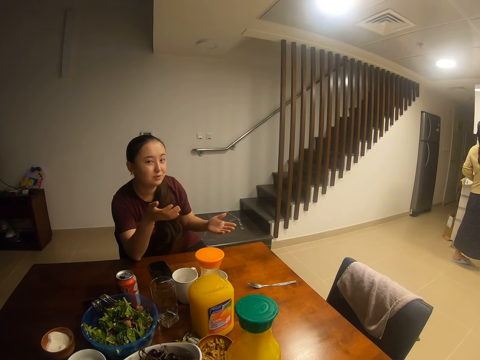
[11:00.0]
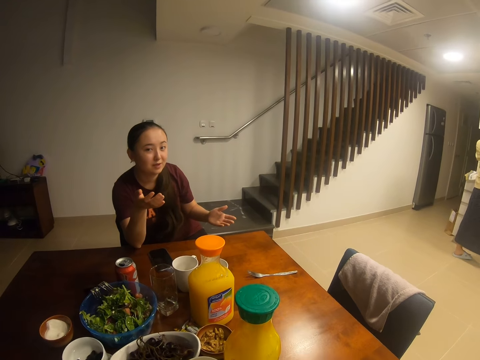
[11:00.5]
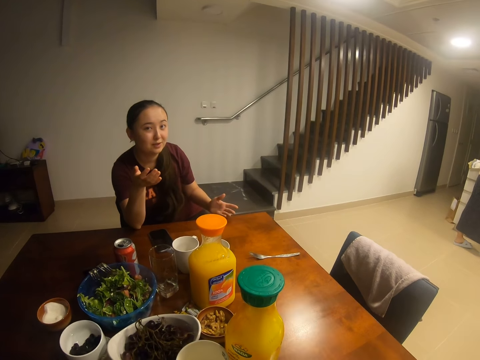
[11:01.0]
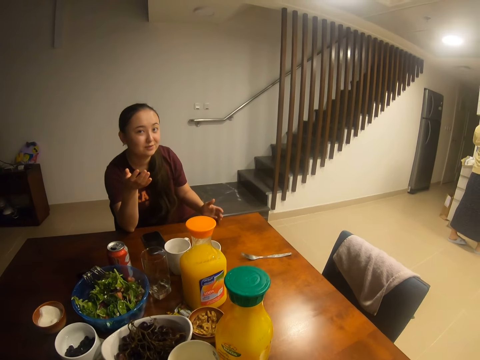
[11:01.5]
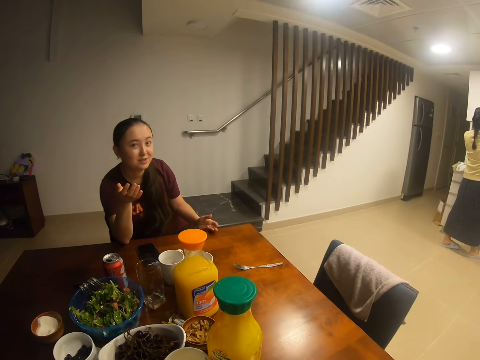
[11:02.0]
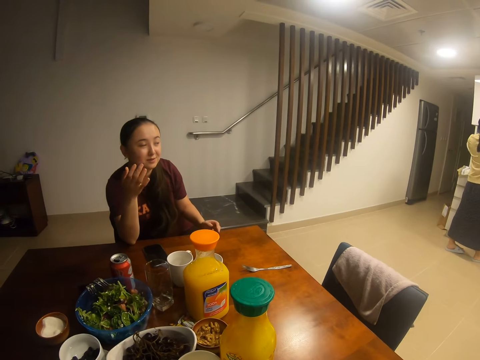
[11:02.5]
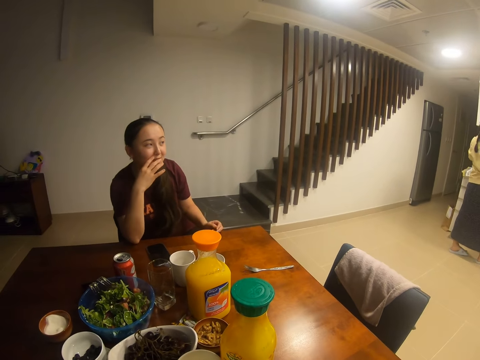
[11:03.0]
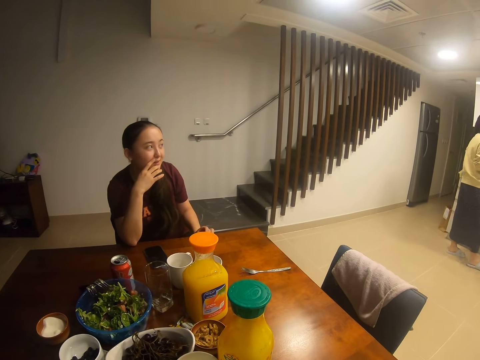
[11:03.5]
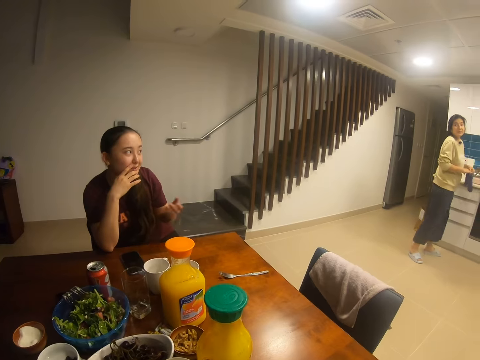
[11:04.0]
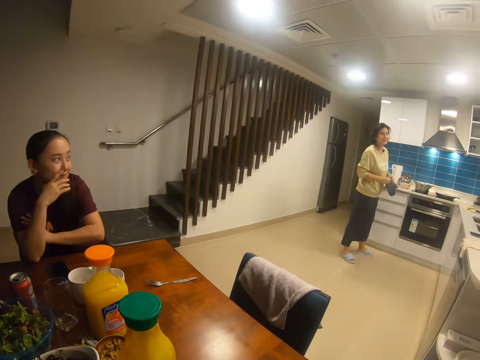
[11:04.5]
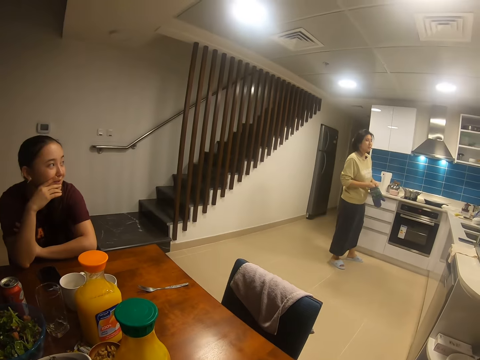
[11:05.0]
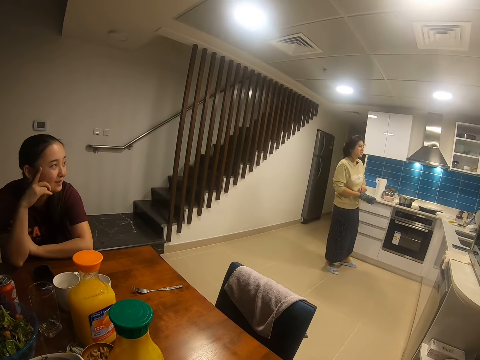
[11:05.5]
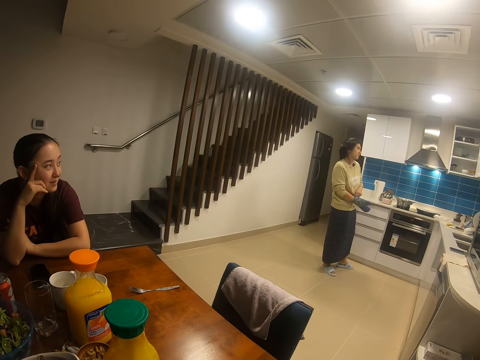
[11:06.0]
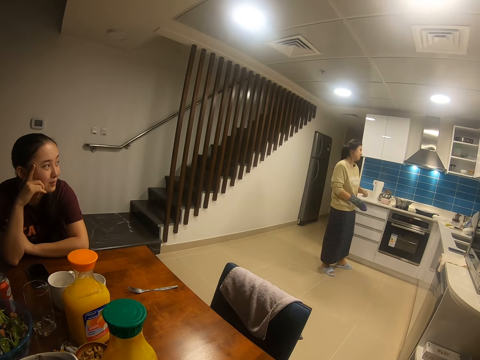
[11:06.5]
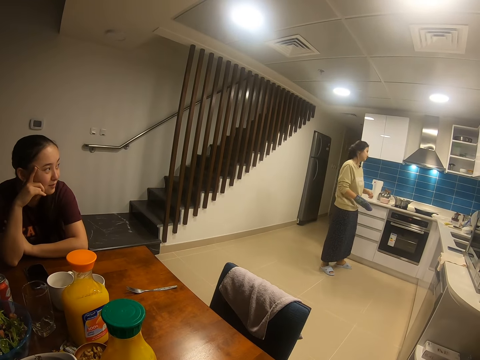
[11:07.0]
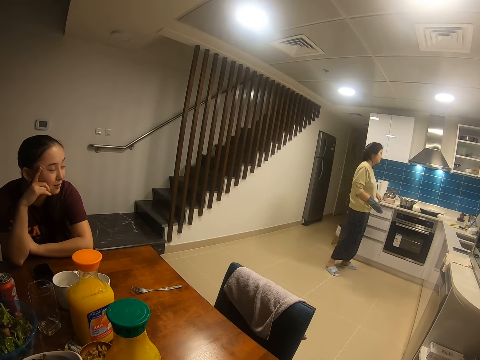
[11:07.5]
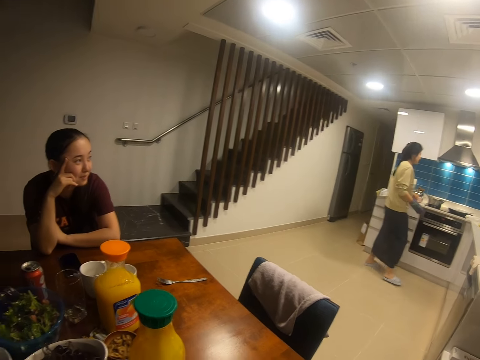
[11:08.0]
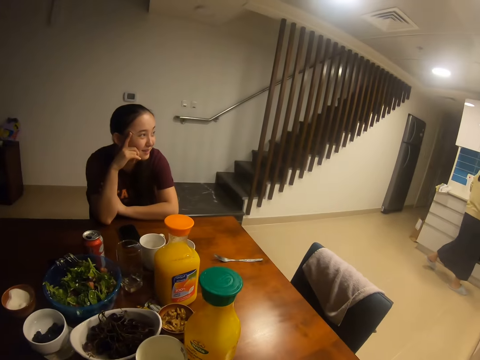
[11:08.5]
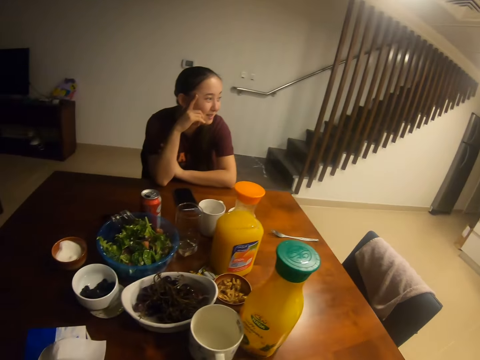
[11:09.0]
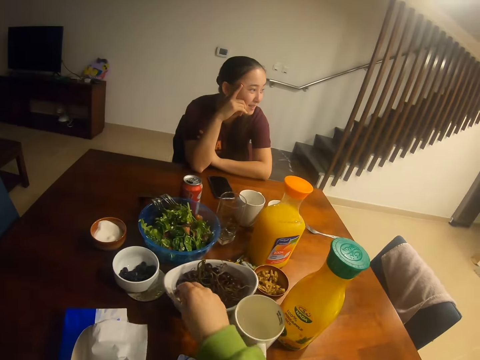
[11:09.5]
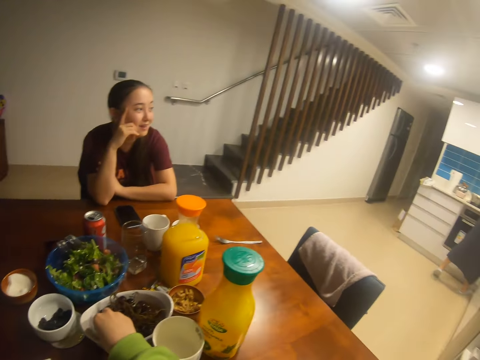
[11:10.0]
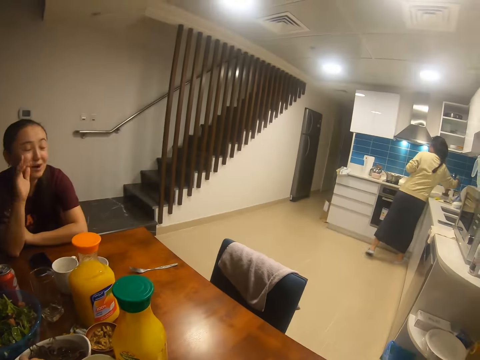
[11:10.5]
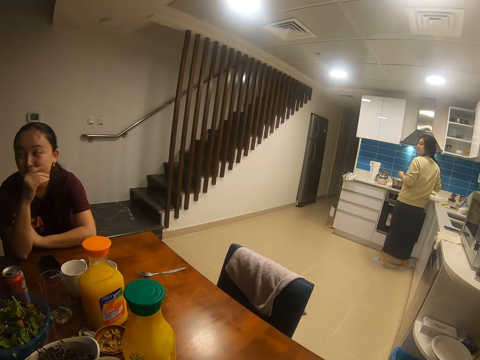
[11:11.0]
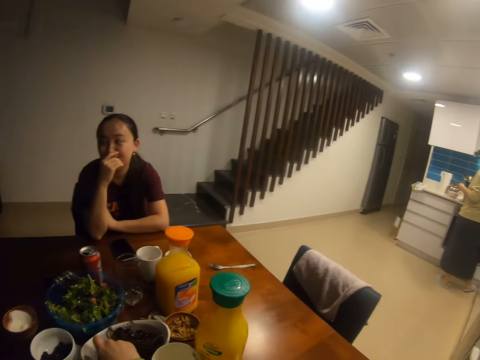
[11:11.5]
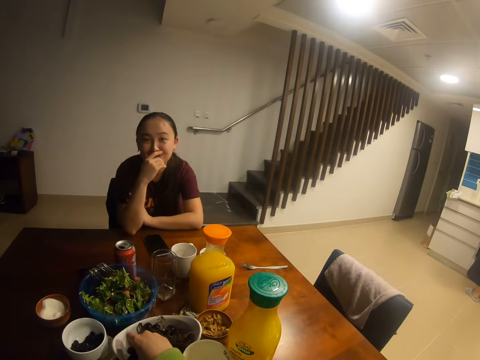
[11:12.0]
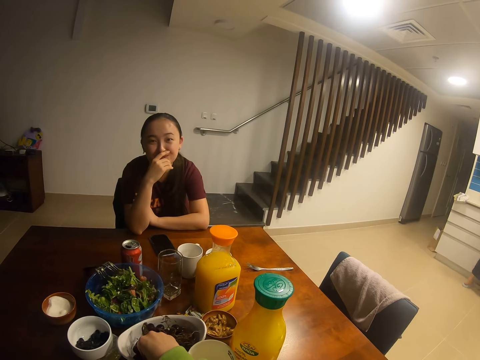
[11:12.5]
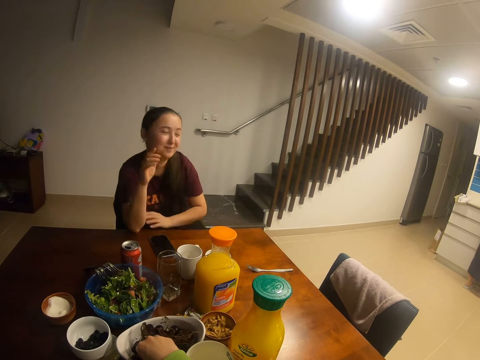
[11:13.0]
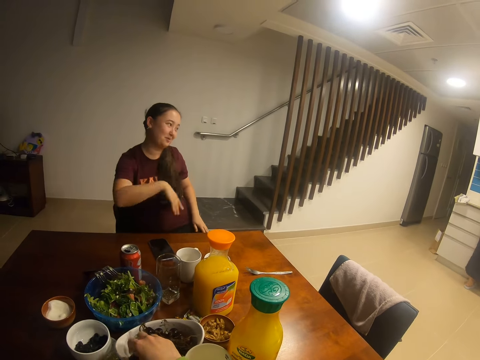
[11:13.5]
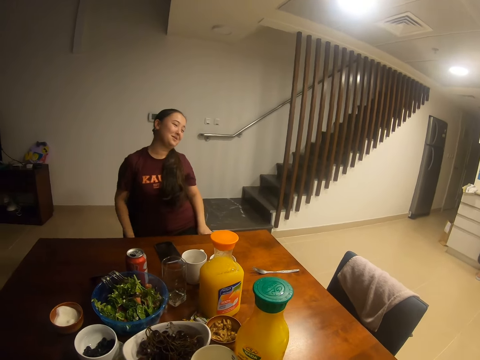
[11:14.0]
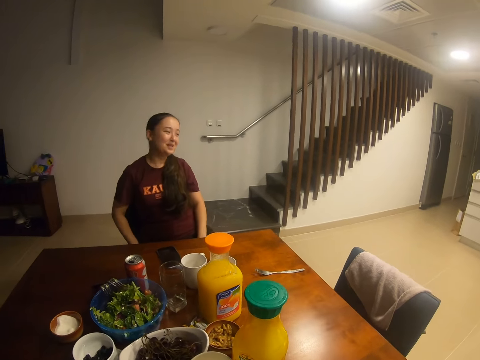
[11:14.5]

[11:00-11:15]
A lady talks with the camera wearer. Another lady wears a glove. The camera wearer dialogues with a lady. They pick grapes from a bowl. They dialogue with another lady.

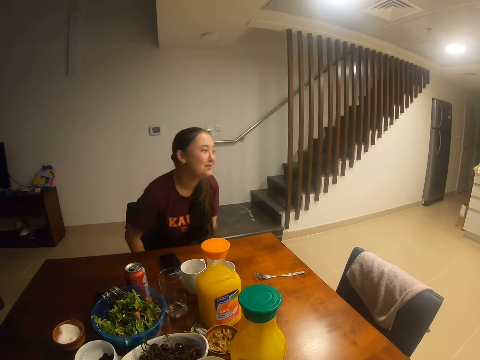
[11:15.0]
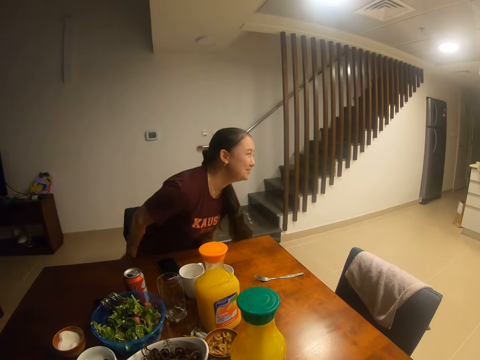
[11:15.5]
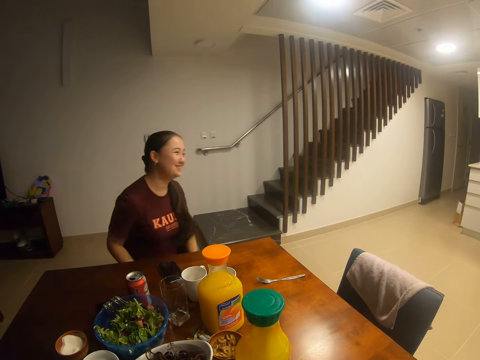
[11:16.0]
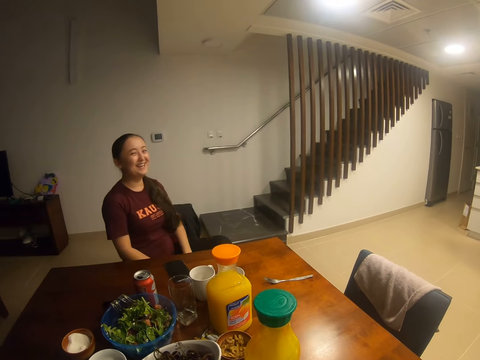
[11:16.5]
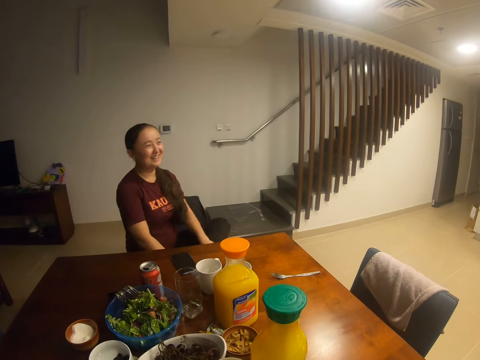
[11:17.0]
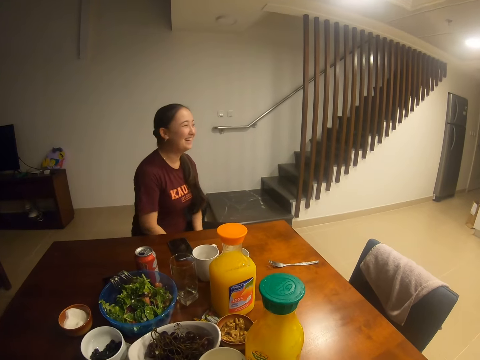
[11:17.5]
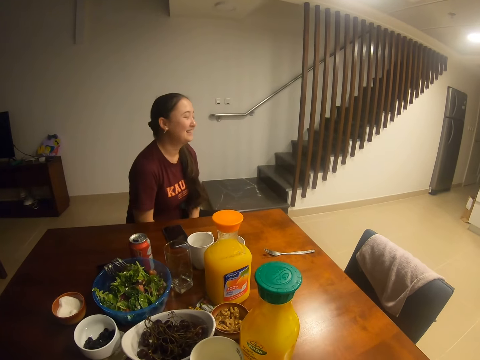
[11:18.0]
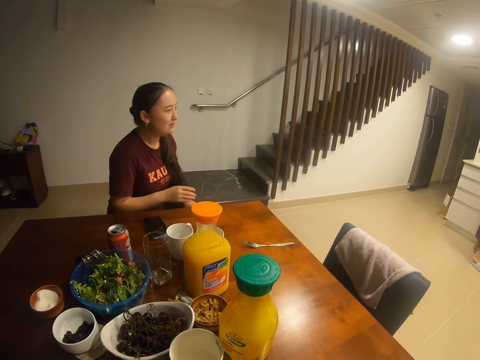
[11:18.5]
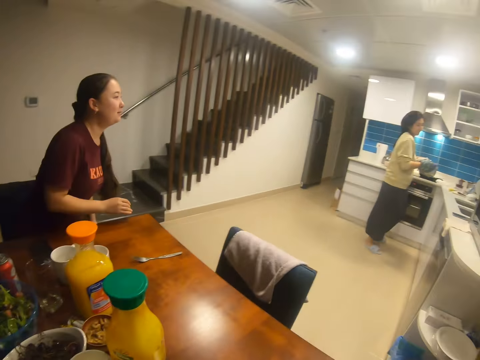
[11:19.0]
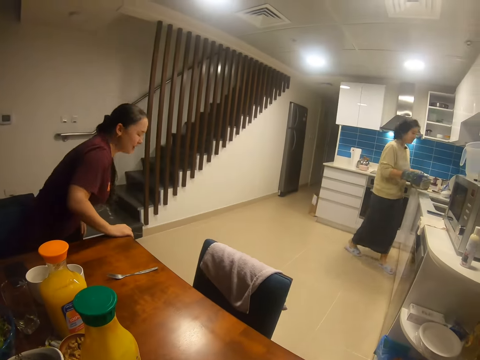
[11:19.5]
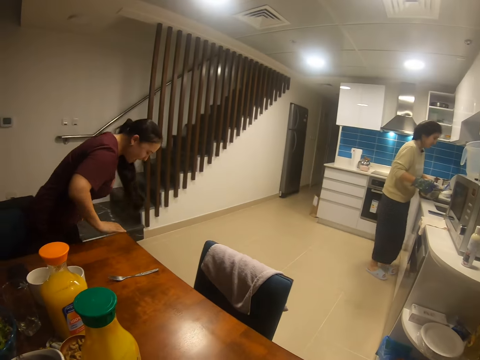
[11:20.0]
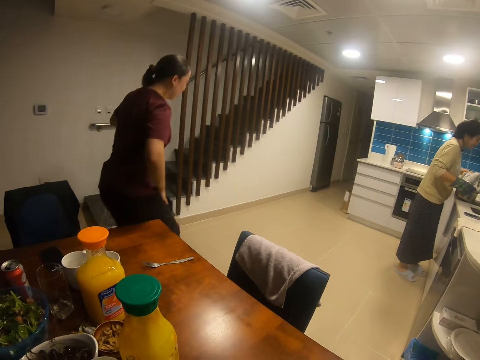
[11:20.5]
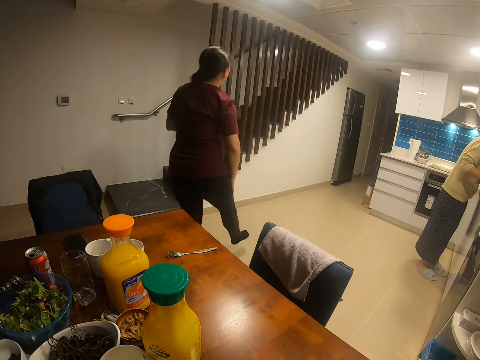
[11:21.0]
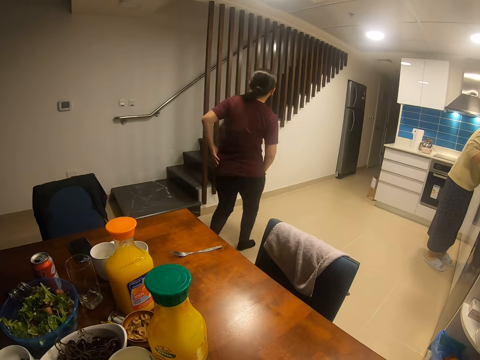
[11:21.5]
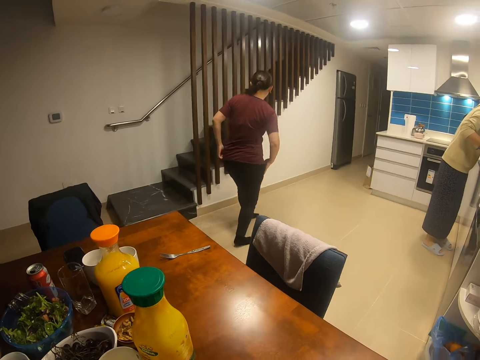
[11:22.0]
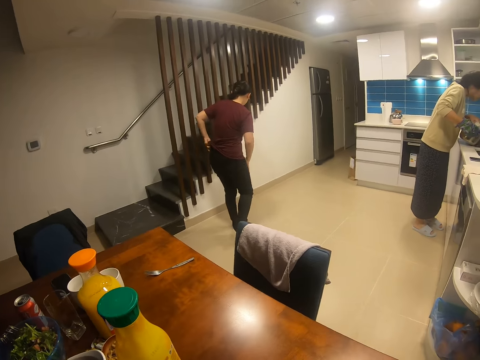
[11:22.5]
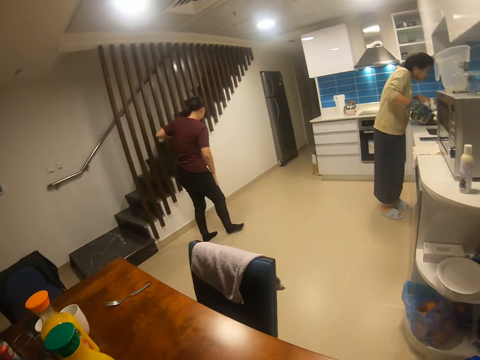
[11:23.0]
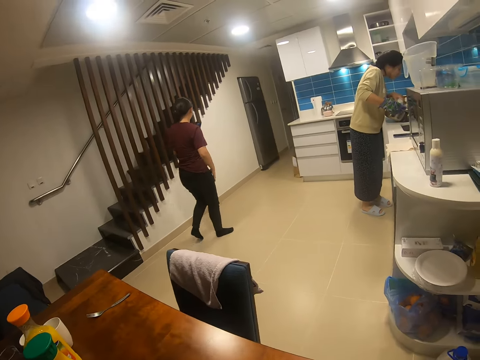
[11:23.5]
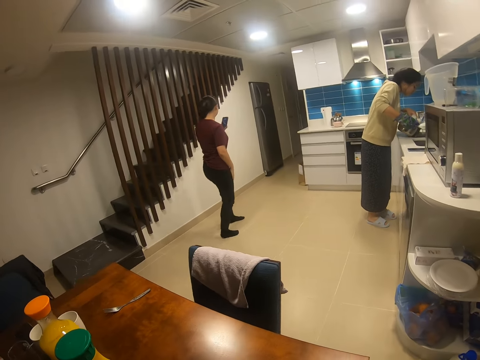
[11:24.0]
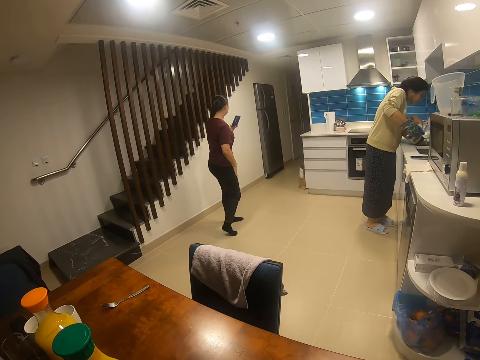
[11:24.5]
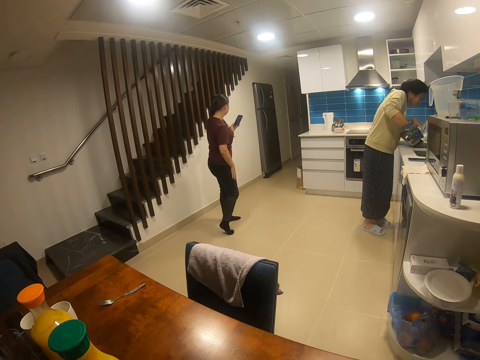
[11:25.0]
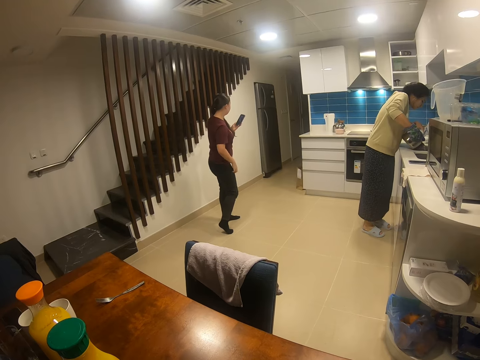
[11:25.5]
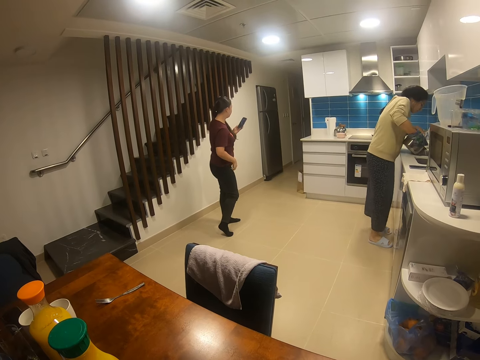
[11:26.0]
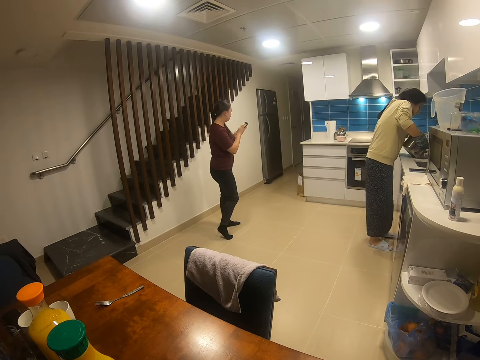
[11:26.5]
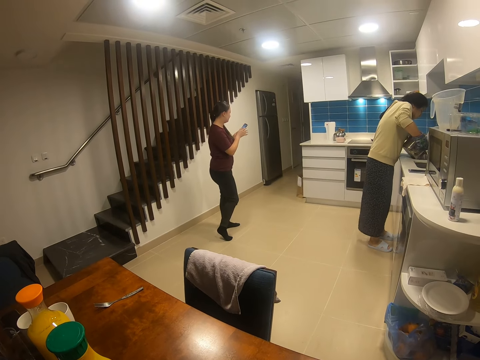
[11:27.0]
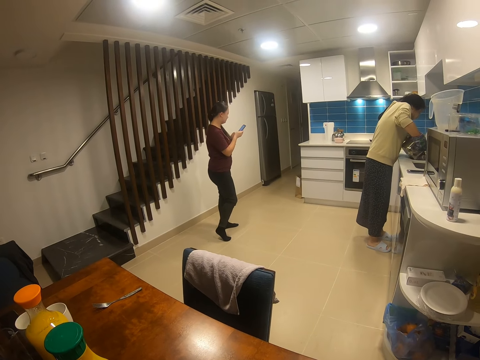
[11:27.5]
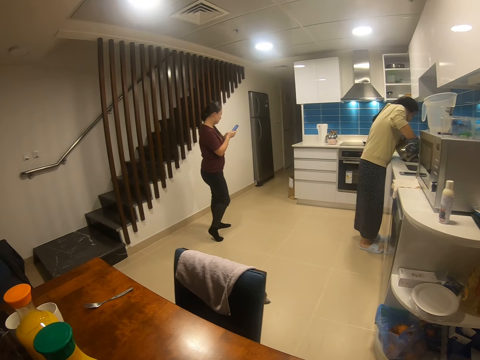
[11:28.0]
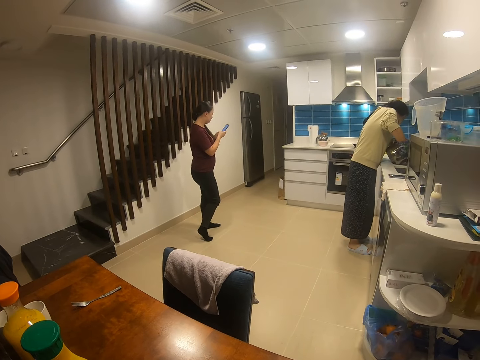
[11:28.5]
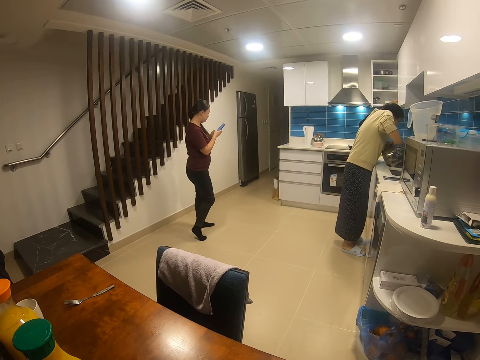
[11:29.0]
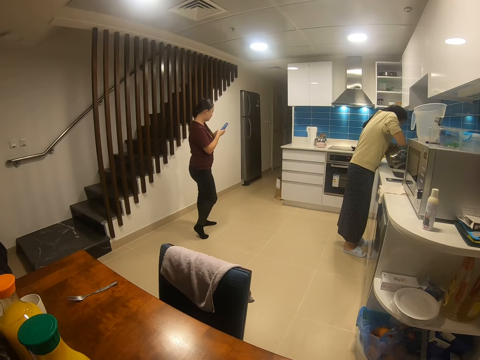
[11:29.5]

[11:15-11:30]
A lady adjusts herself on the seat. Another lady lifts a pot. The first lady stands from the chair and drains water from spaghetti. The first lady rubs her thigh, walks to the kitchen, picks up a phone, uses the phone and scrolls the phone. The other lady pours something into the sink.
